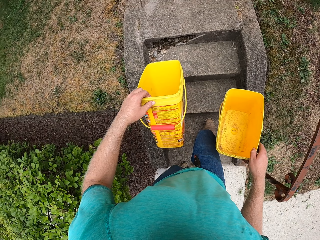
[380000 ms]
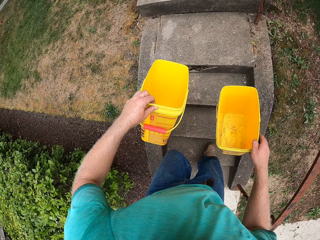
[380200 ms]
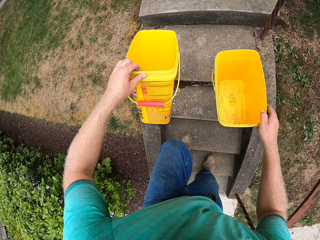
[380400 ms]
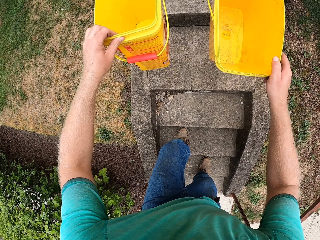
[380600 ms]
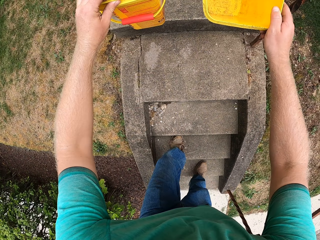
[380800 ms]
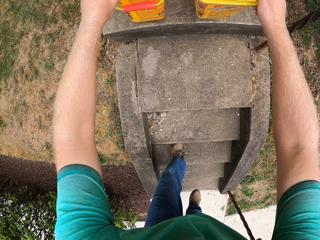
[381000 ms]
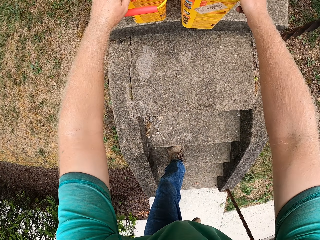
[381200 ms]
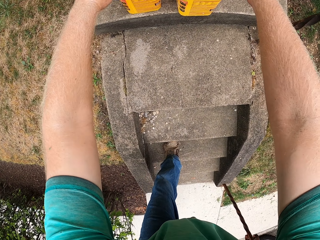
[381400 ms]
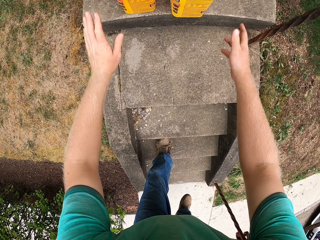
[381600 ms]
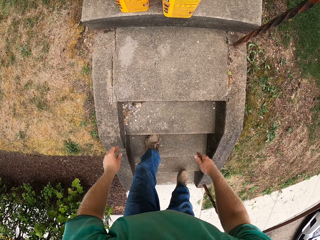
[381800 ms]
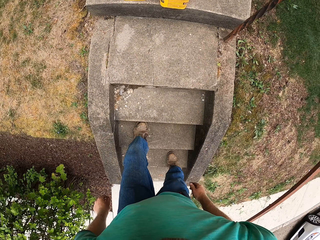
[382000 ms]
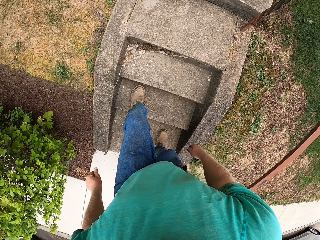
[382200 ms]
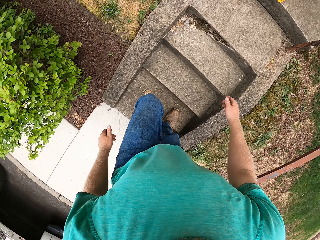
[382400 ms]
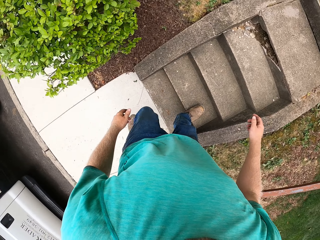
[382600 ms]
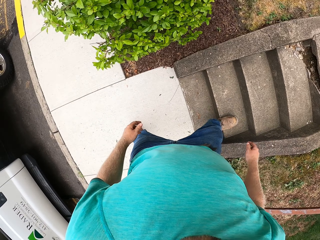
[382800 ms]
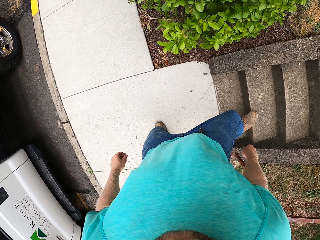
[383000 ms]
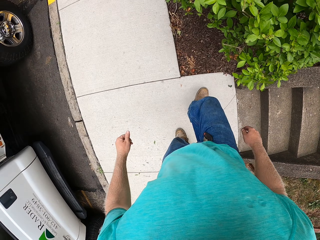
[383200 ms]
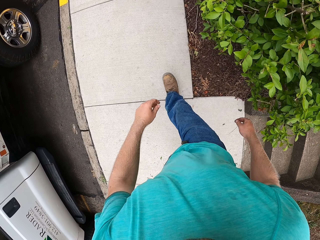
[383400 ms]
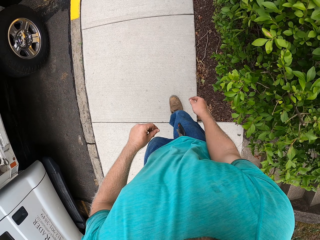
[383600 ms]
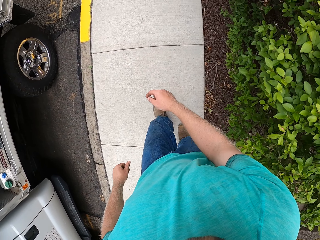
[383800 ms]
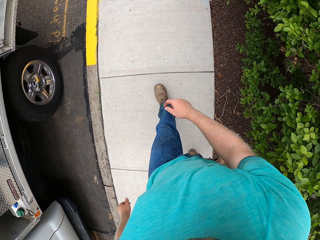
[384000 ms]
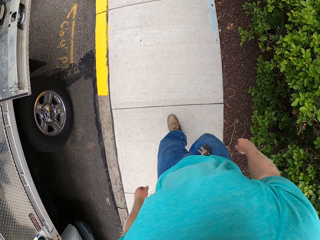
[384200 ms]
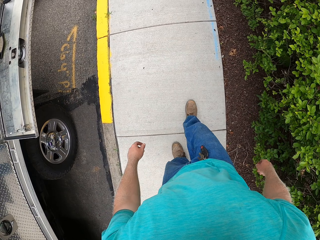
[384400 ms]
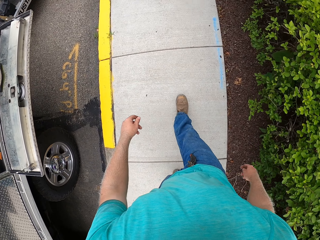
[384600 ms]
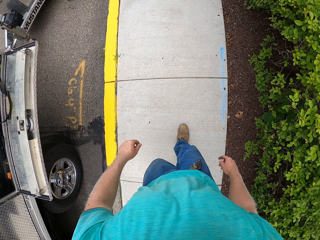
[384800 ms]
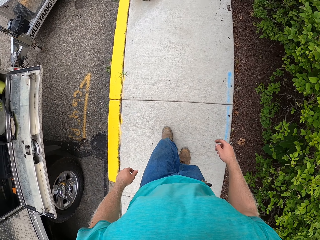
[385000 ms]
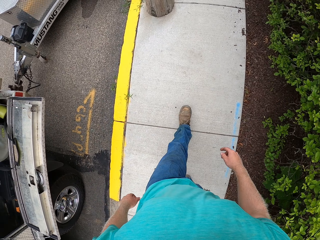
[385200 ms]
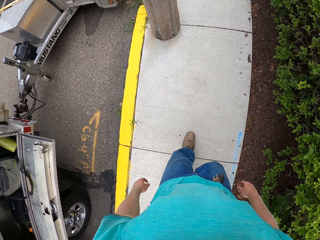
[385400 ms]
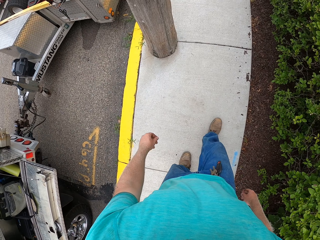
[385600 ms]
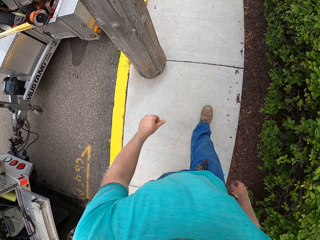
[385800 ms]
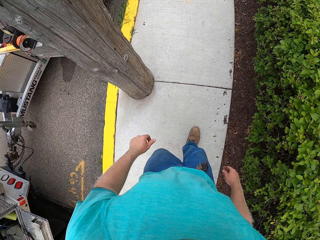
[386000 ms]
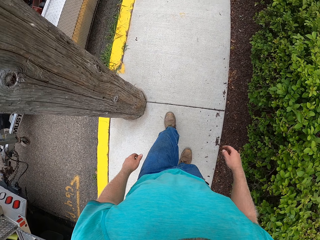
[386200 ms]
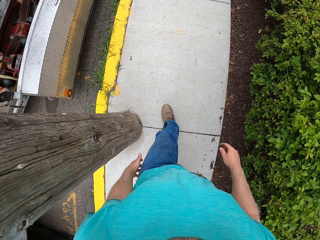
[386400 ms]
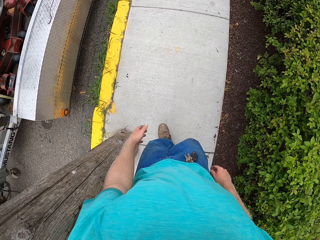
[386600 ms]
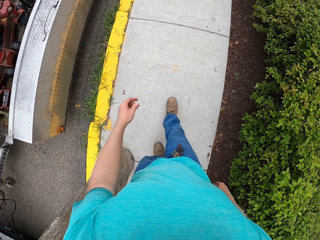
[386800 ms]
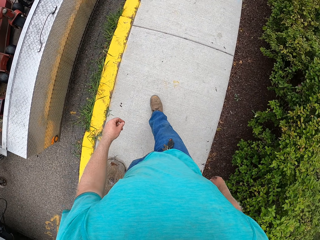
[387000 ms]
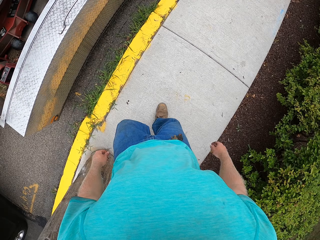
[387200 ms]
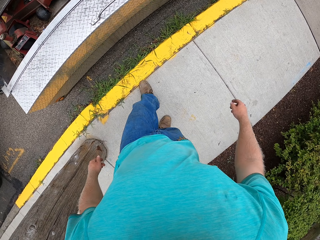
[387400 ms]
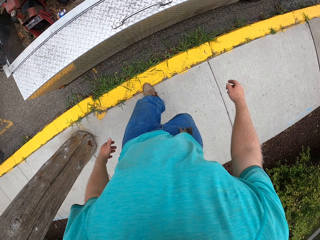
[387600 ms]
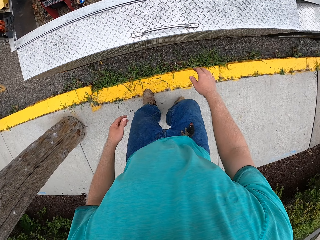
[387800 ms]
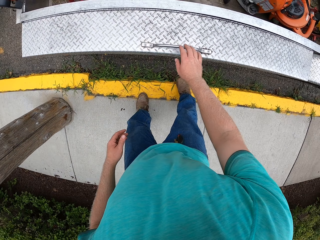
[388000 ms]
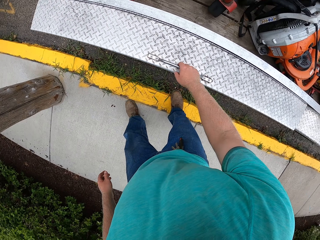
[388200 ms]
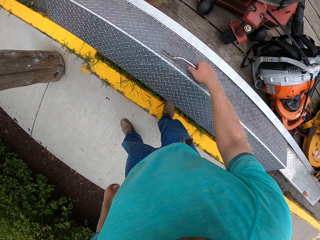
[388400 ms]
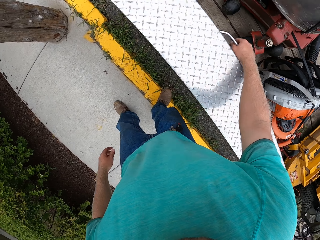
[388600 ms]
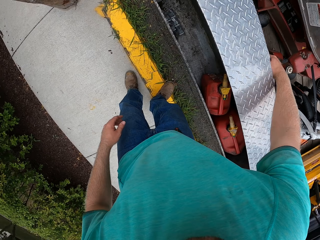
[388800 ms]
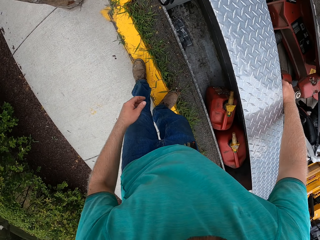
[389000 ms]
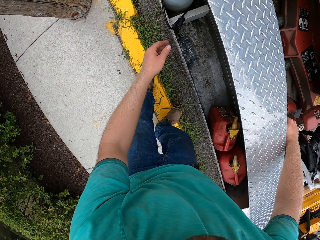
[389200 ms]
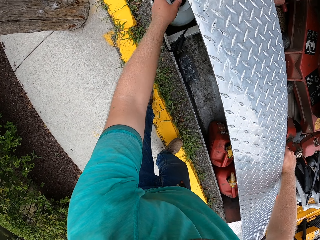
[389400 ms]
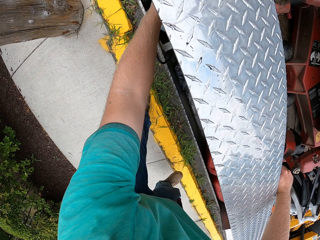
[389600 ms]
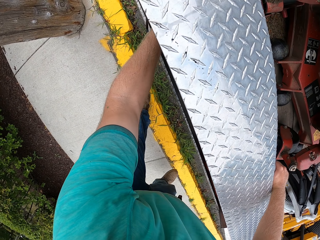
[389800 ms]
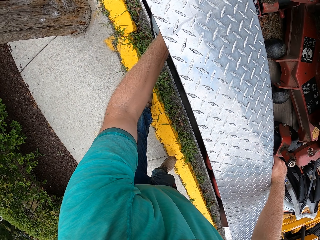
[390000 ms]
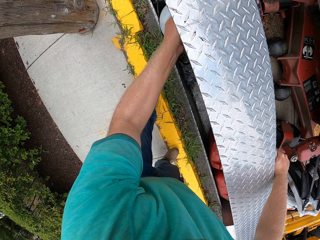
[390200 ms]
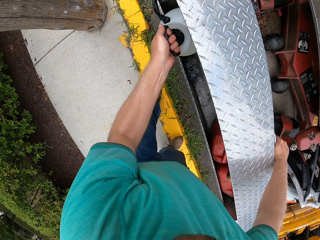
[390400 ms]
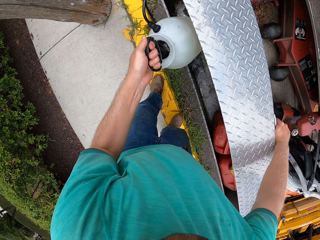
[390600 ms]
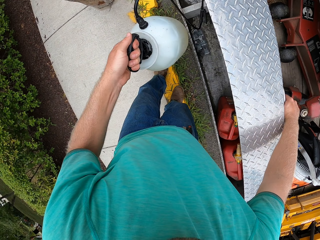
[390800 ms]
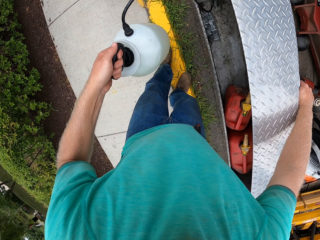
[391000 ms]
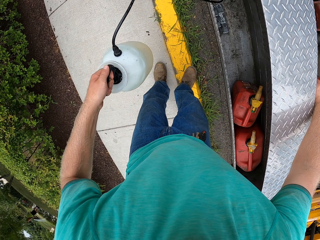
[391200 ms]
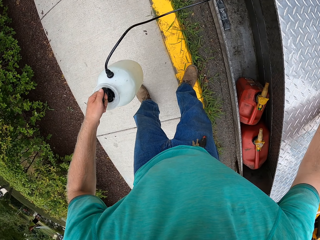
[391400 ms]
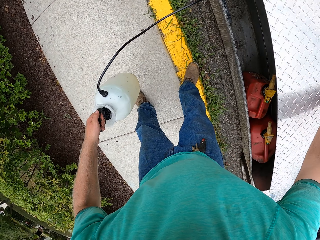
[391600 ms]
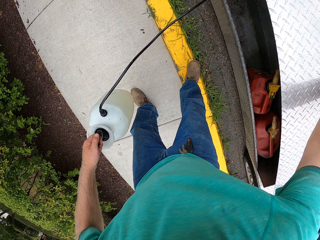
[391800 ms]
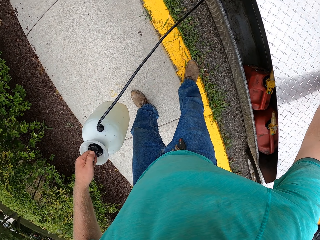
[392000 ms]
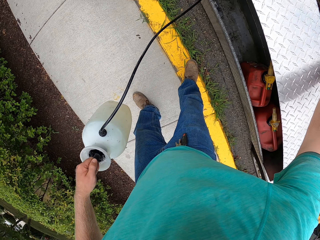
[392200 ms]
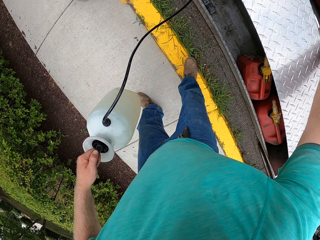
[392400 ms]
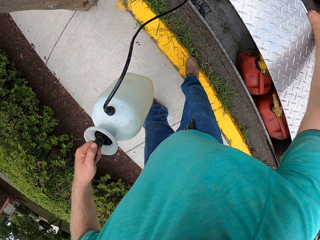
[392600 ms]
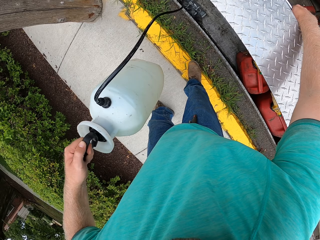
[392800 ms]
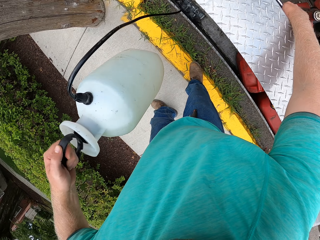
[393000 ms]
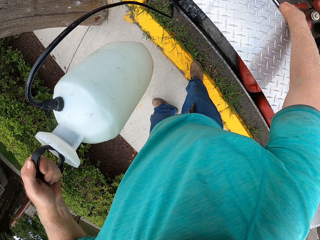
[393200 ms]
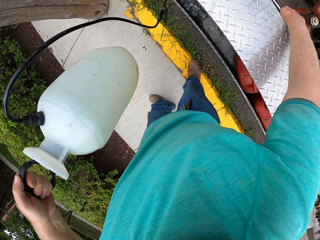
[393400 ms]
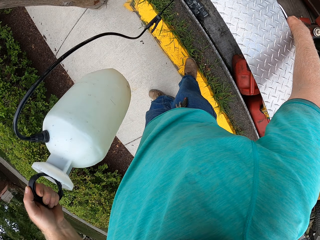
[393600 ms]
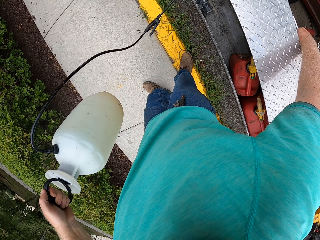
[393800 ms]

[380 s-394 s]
The camera wearer climbs up a flight of stairs. He drops the bucket in his left hand on a step. He drops the bucket in his right hand on a step. He comes down from the flight of stairs. He walks on the pavement. He opens the storage box on the truck with his right hand. He brings out a cylinder from the storage box on the truck with his left hand.

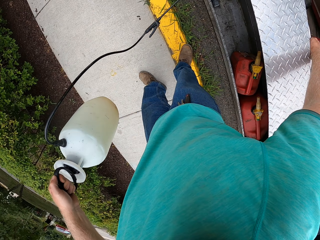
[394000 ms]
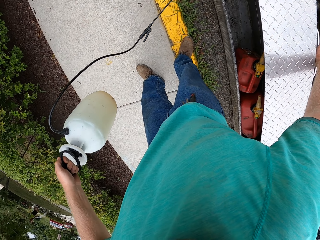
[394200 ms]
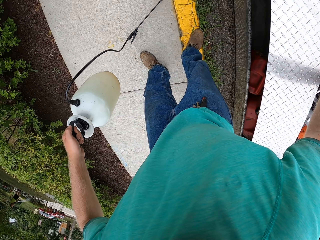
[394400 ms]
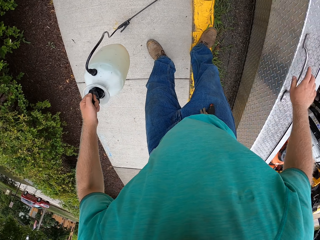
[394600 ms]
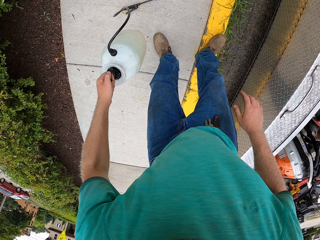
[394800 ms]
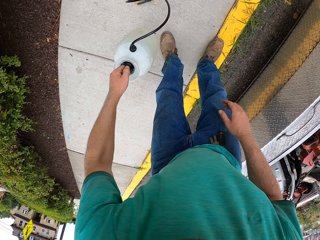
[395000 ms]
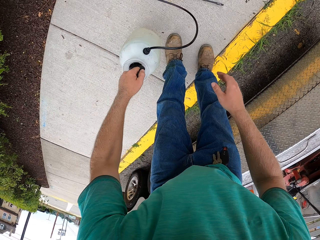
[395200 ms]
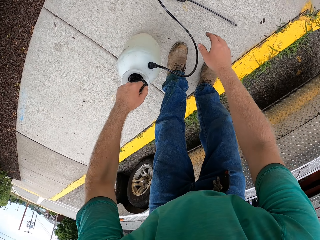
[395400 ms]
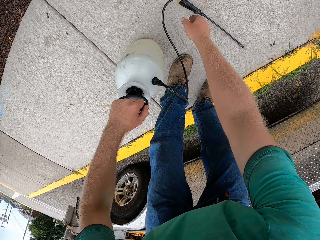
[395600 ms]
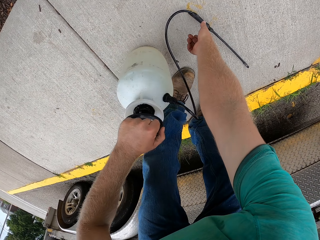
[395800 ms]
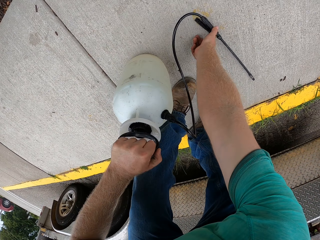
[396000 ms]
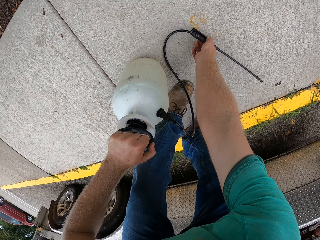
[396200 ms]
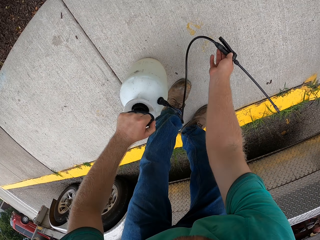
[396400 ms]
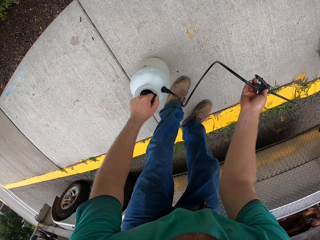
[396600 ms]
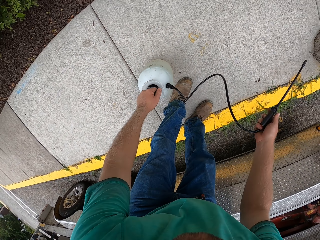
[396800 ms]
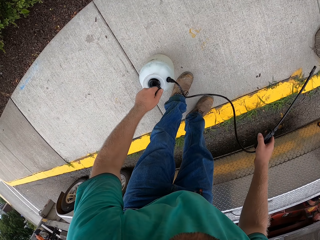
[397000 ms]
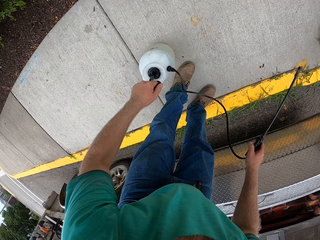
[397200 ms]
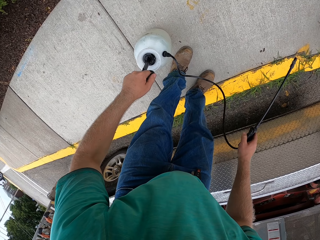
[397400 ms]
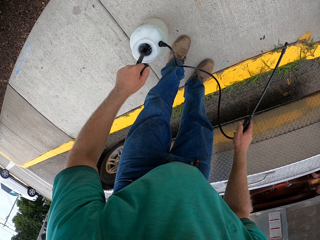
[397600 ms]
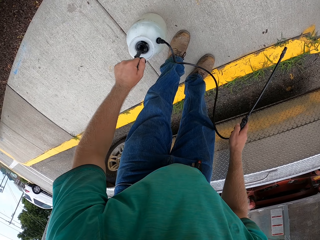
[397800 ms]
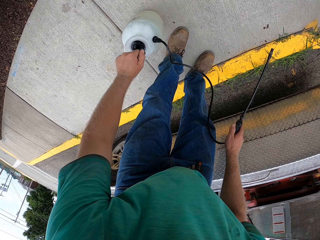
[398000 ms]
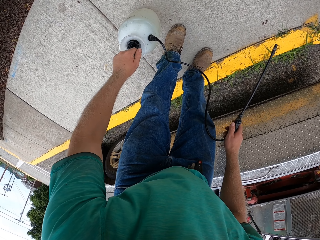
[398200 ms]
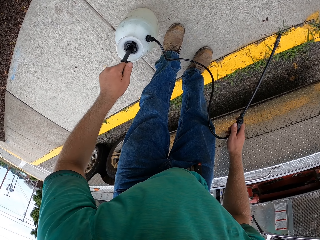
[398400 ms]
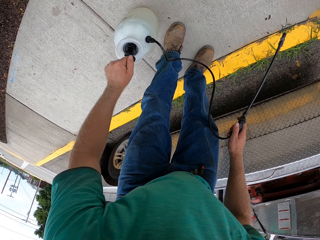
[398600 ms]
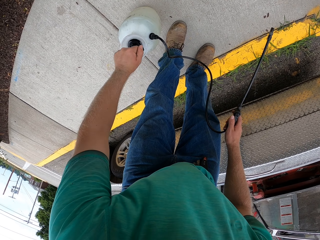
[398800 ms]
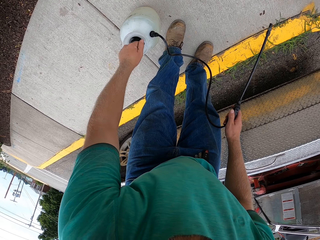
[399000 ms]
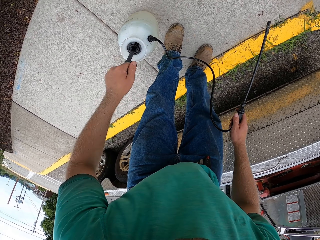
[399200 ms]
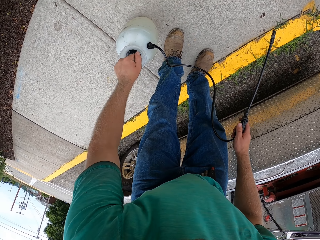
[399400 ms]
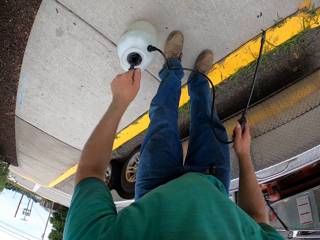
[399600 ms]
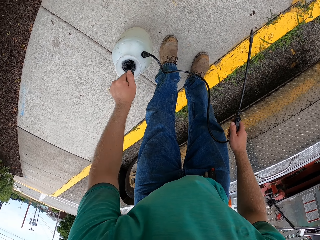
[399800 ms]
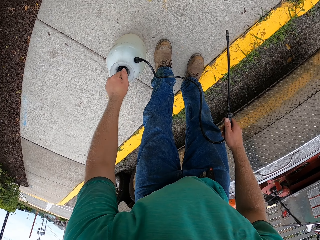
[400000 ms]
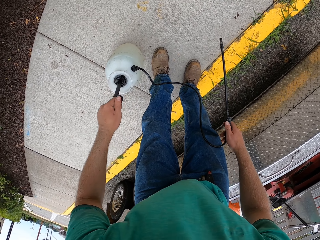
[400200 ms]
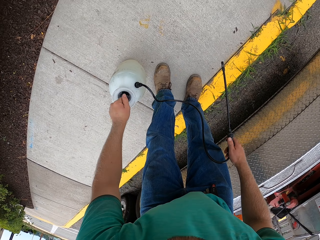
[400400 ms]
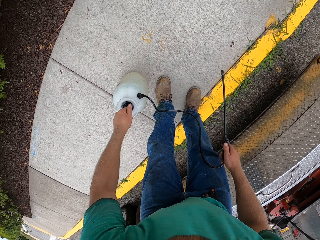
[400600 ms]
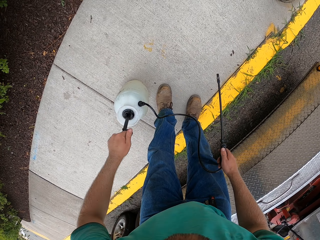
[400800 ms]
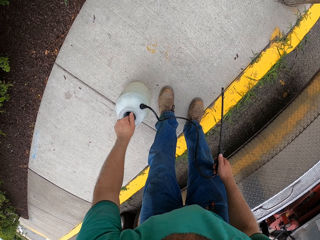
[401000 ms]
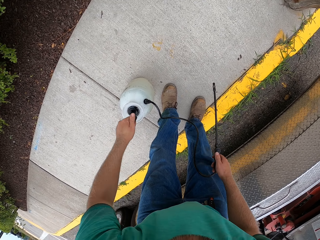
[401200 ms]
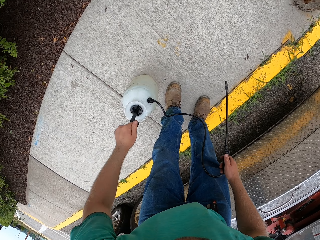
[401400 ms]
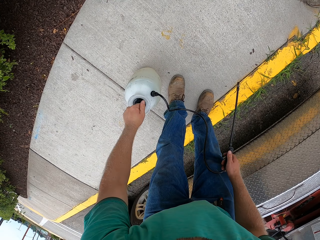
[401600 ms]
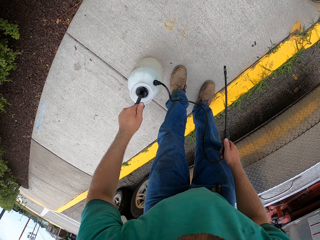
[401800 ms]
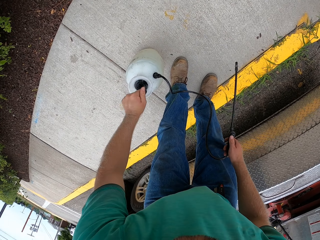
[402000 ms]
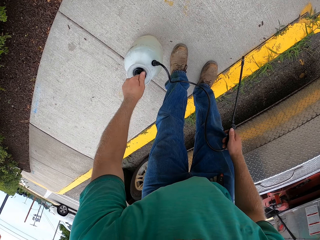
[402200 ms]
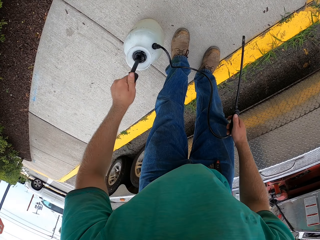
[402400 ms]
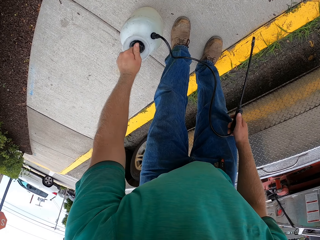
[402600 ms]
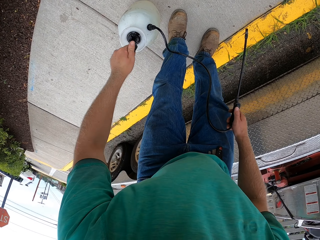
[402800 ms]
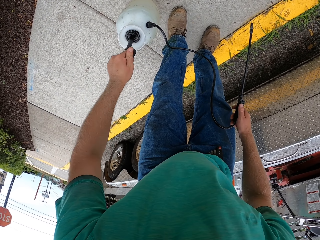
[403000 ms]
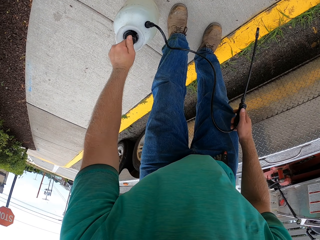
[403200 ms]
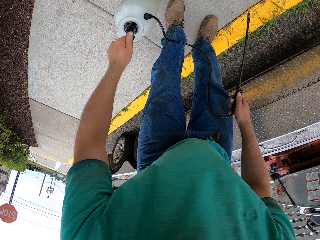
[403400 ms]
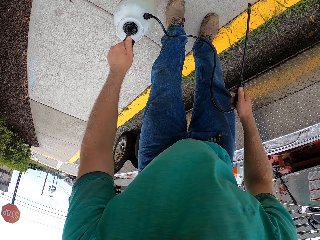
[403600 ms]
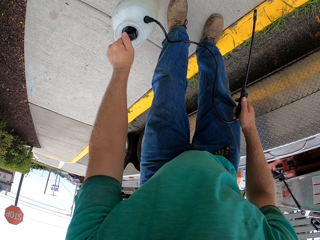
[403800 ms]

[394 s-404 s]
The camera wearer closes the storage box on the truck with his right hand. He drops the cylinder on the ground with his left hand. He picks up a nozzle on the ground with his right hand. He pumps the plunger on the cylinder with his left hand.
